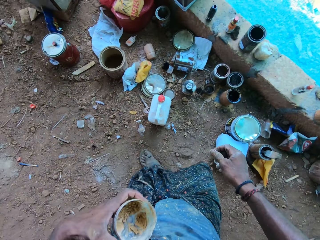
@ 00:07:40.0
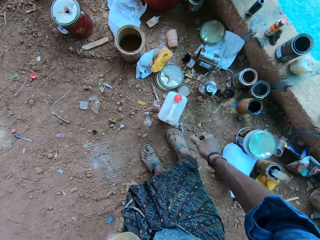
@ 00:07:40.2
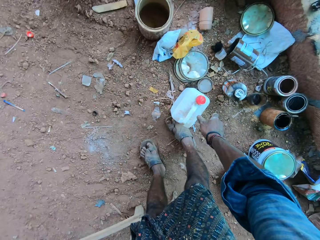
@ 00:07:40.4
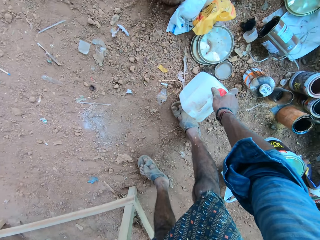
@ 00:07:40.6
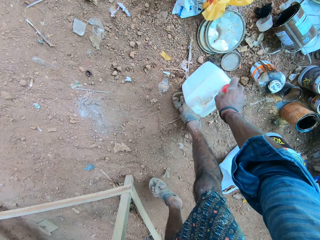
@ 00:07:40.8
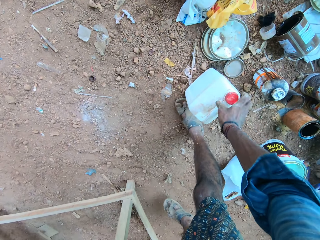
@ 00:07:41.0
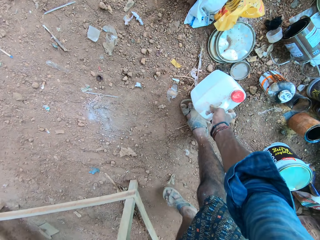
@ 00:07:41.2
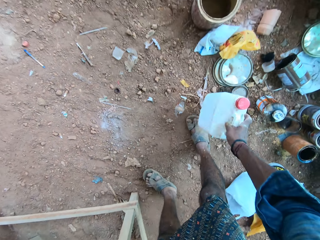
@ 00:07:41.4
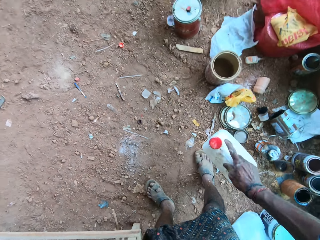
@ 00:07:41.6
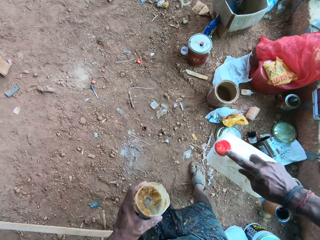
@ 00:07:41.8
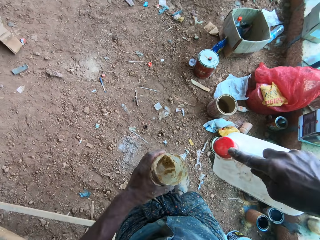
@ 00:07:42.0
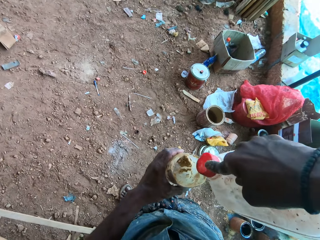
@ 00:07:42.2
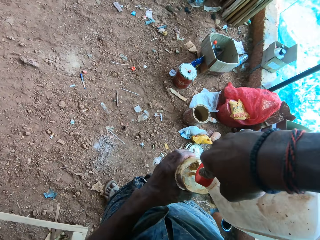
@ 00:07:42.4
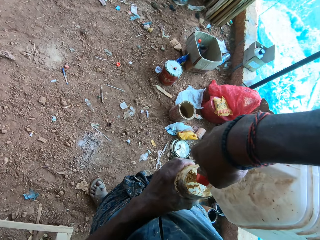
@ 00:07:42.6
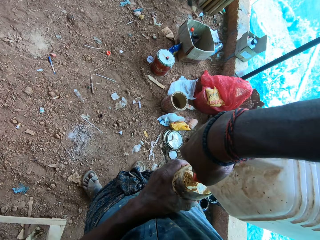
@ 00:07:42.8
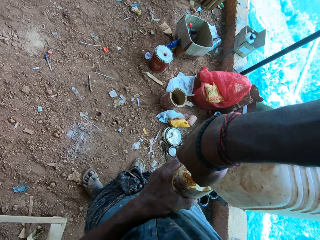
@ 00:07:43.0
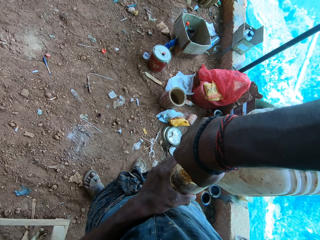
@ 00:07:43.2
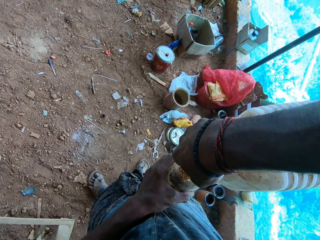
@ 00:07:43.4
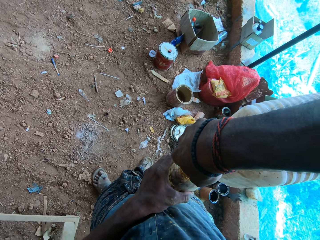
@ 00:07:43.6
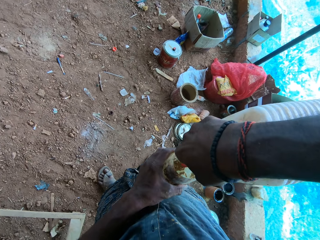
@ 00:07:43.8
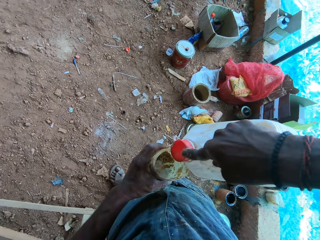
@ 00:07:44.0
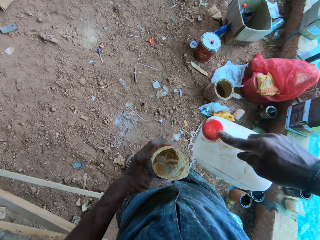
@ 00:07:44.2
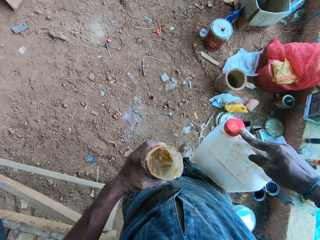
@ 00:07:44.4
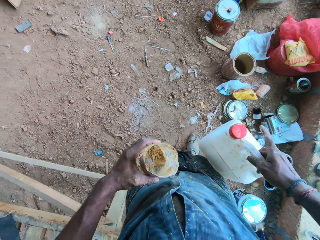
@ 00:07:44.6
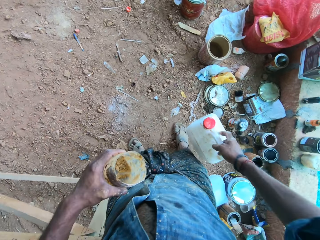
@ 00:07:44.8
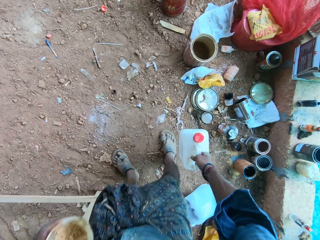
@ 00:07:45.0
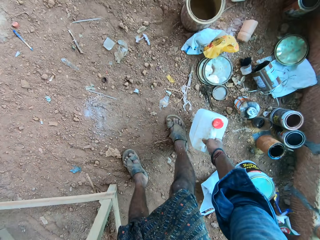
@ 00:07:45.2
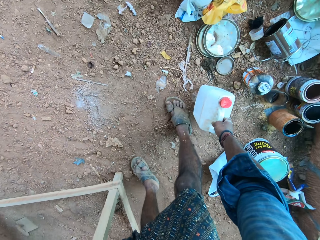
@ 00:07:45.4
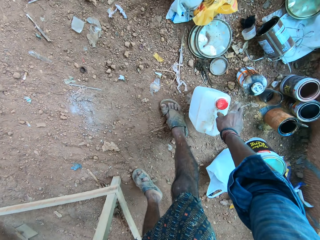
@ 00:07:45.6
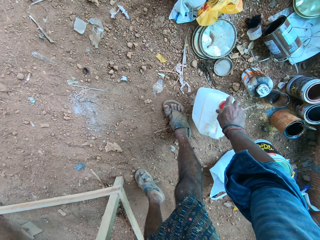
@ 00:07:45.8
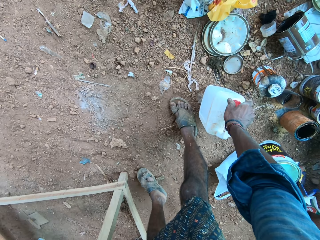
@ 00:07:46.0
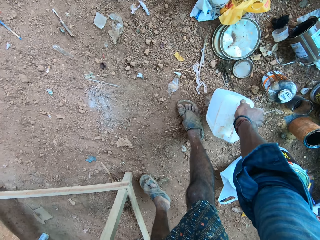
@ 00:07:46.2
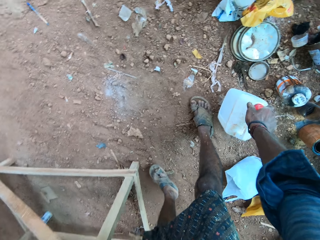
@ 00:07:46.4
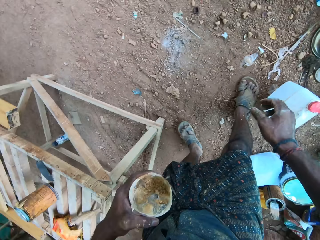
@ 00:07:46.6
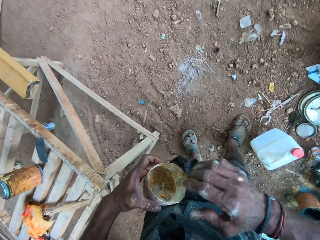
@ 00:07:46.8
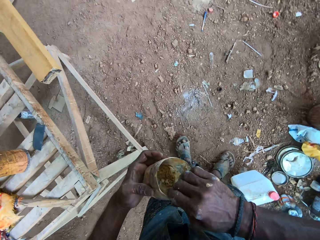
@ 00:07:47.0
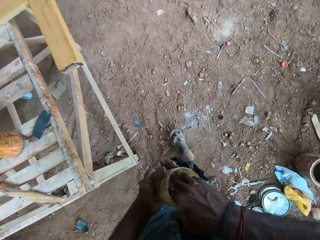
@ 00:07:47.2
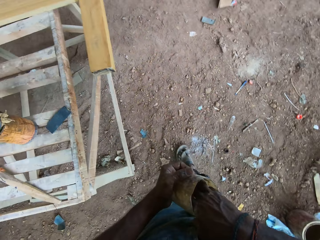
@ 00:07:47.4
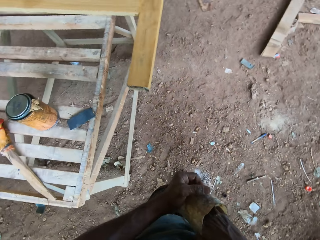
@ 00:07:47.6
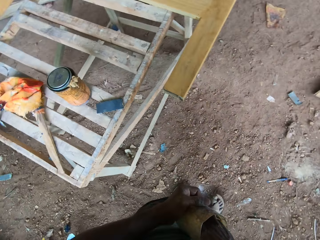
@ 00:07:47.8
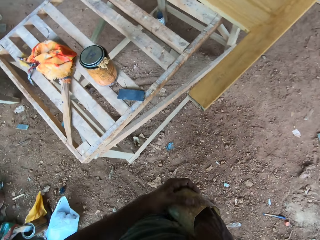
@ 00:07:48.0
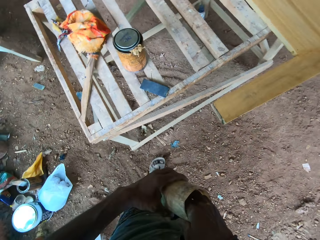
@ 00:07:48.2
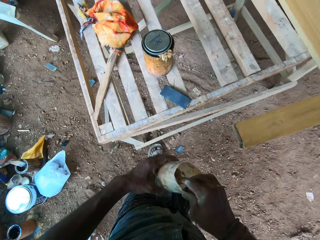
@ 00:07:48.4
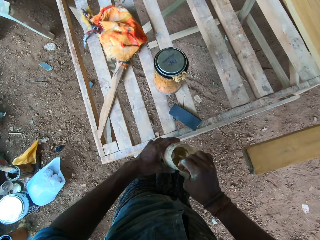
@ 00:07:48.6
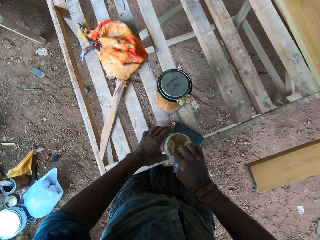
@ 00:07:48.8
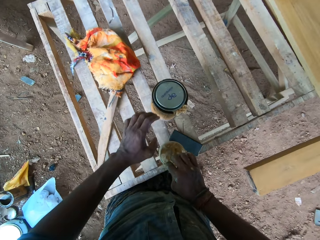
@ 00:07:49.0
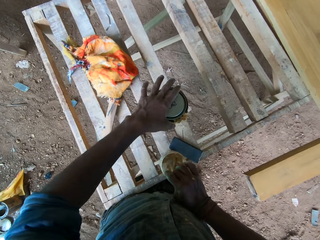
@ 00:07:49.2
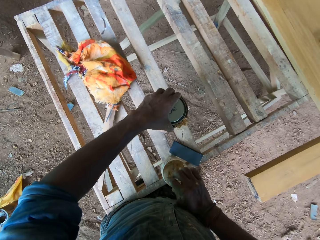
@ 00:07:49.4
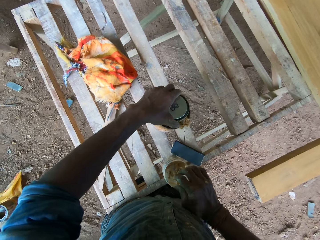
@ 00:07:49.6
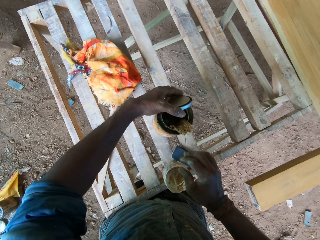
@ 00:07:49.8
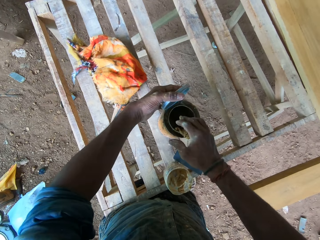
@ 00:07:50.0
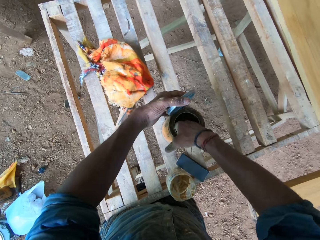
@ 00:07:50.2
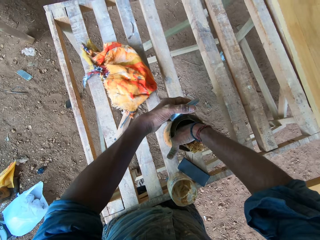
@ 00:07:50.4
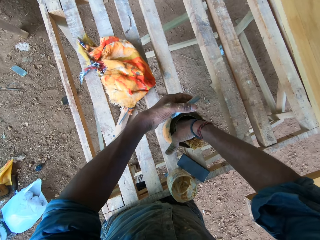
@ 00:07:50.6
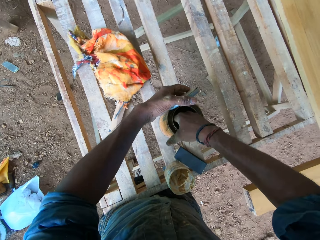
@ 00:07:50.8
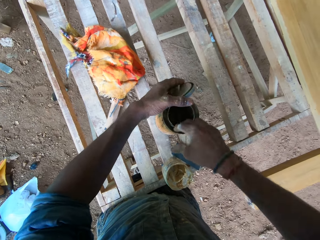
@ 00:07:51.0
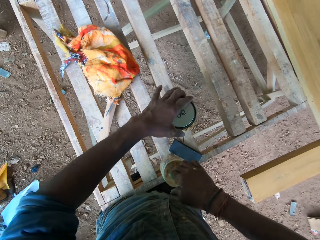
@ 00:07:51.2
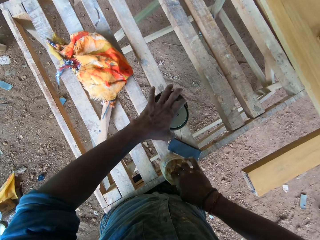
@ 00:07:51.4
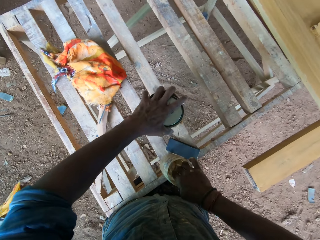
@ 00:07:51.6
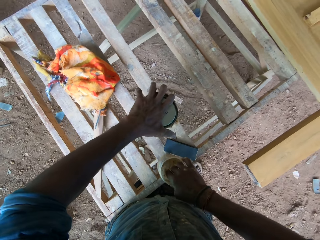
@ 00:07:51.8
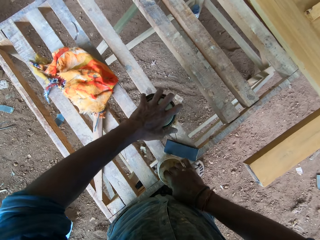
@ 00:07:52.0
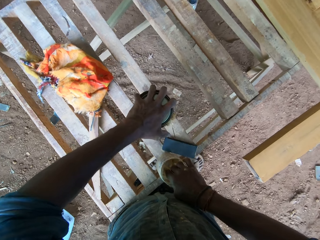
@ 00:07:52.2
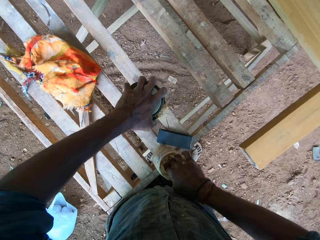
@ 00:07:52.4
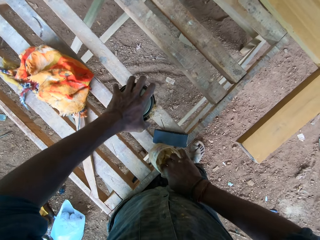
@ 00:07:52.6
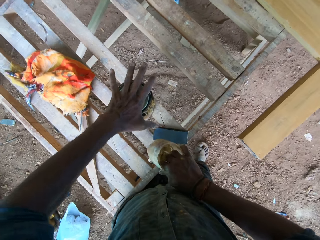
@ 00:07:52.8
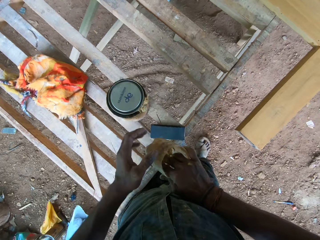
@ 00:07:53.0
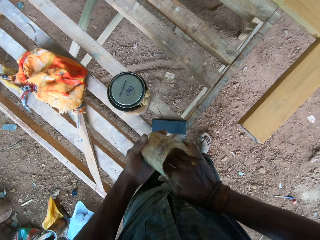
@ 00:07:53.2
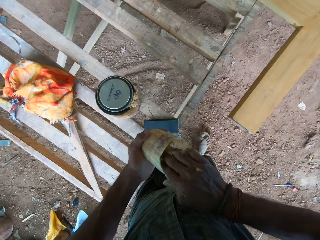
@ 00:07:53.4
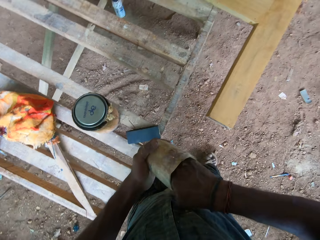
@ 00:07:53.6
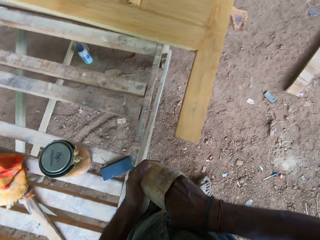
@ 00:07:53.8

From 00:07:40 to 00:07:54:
The camera wearer opens a lid of a jerrycan. They pick up the jerrycan. They put glue in a container or cut bottle. They place the jerrycan on the ground. They tighten the lid of the jerrycan. They mix the glue. They dip fingers into the cut bottle. They walk around. They open the varnish tin or can. They dip fingers in the can. They scoop the varnish. They put the varnish in the container. They close the can with a lid.

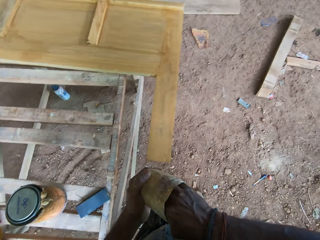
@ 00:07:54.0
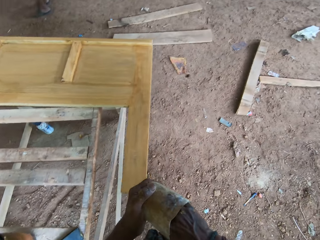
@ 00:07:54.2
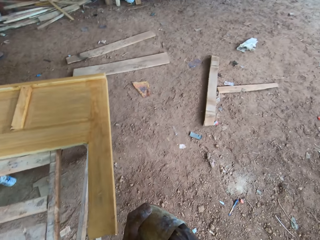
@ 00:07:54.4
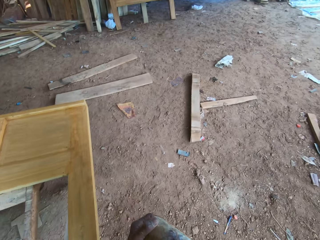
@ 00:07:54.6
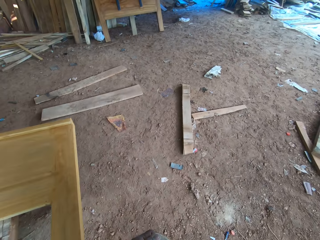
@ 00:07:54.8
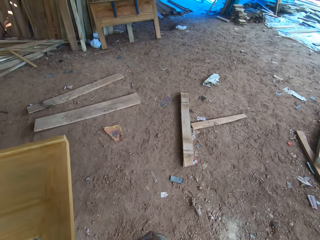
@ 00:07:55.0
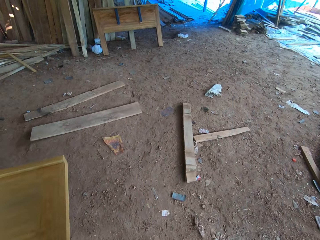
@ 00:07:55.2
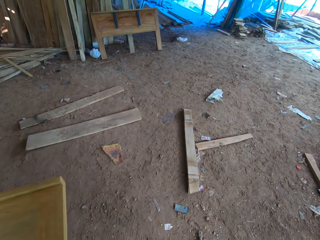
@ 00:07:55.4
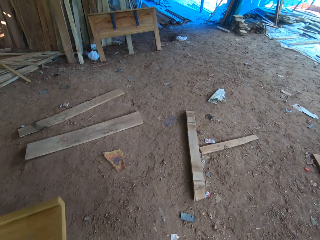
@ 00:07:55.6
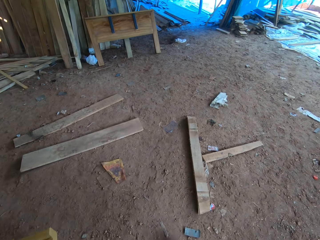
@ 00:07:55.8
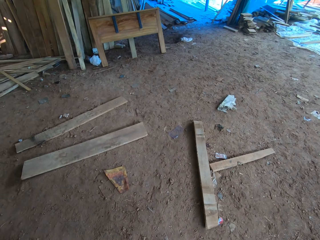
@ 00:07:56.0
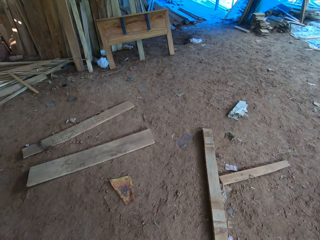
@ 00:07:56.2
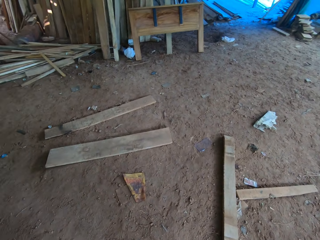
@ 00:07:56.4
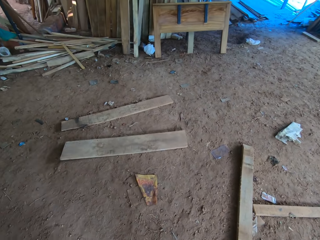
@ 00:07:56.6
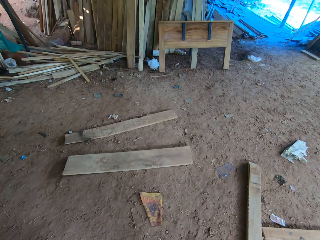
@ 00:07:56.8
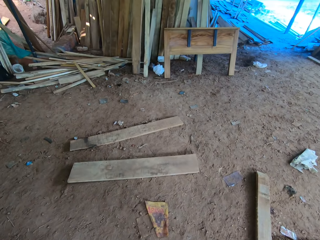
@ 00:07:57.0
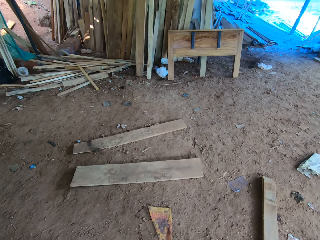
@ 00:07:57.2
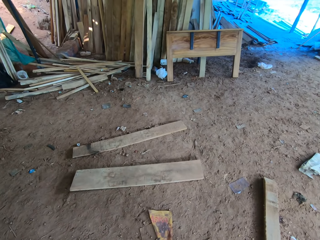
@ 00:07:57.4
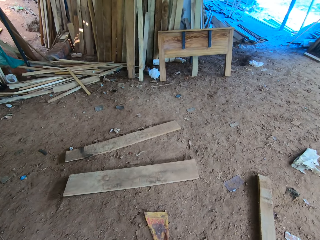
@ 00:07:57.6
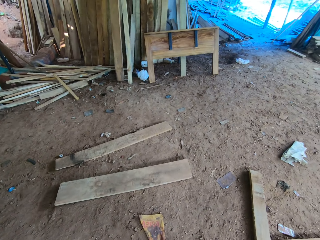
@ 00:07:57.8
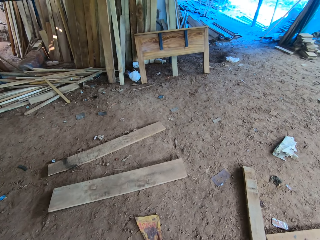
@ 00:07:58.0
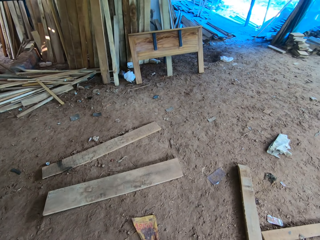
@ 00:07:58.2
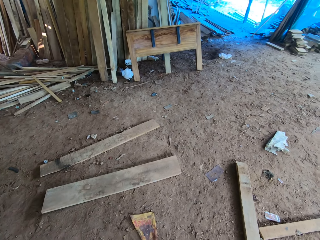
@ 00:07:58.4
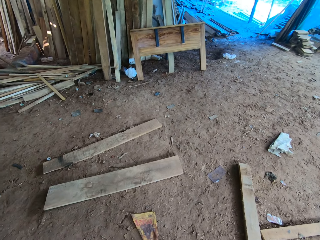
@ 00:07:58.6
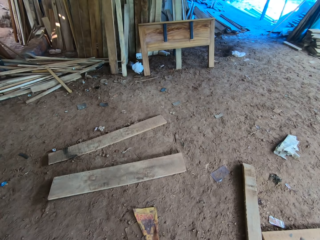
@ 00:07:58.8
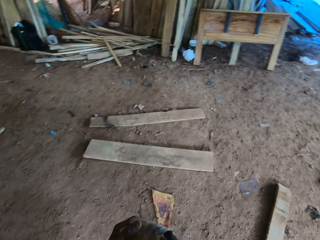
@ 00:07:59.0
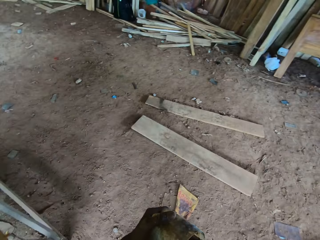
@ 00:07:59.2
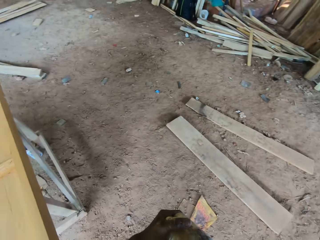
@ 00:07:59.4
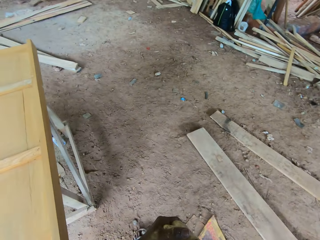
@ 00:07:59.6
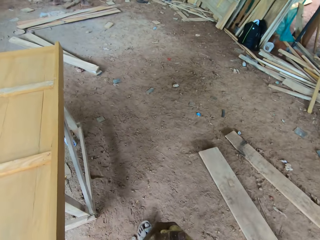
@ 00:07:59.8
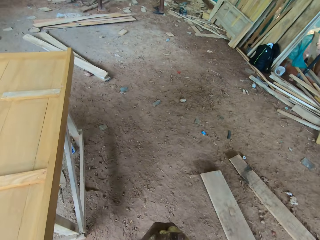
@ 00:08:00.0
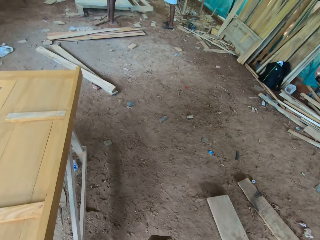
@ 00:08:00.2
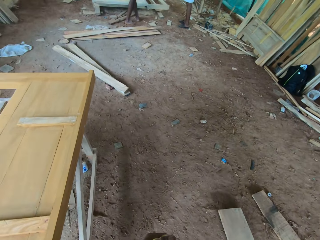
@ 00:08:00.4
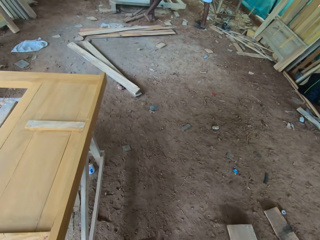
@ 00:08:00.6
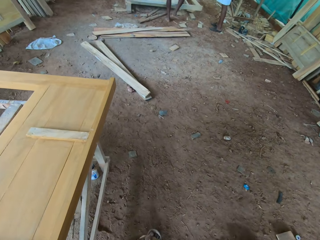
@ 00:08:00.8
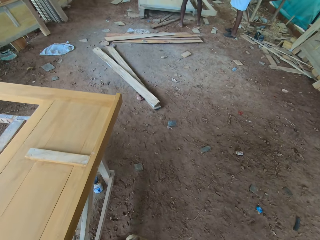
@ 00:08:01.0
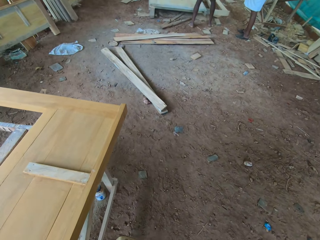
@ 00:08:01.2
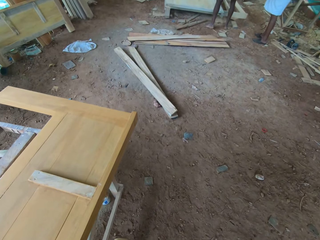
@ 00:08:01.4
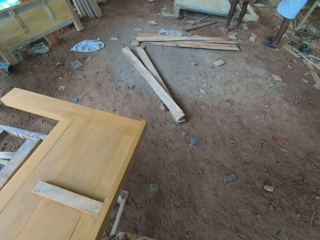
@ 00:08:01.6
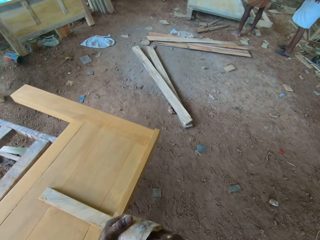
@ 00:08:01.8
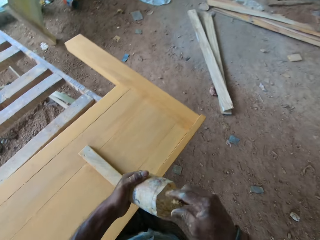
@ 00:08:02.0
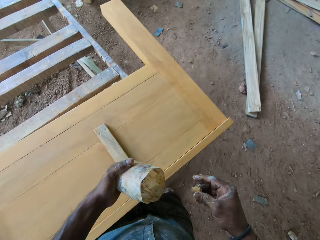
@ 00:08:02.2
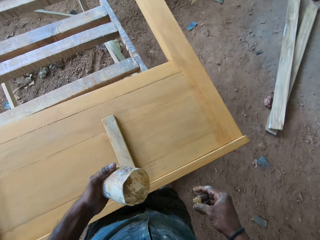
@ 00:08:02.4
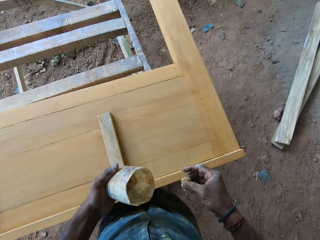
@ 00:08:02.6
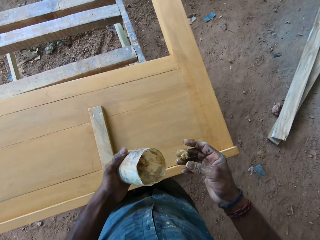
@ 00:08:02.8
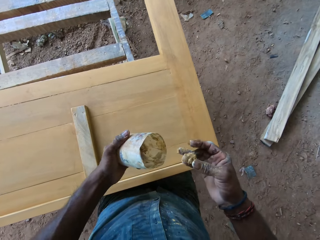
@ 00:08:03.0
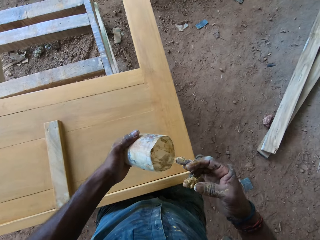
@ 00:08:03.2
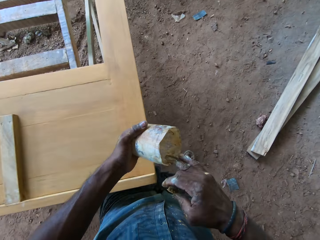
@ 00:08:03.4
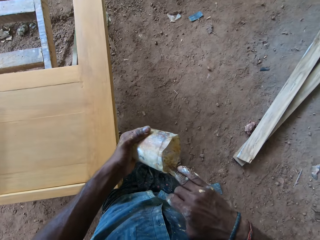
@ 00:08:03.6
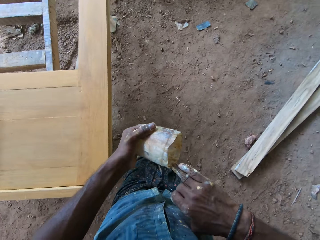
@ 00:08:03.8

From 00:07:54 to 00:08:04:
The camera wearer dips fingers into a cut bottle. They mix the varnish. They walk around a wooden board. They look around. They walk around the wooden board.
